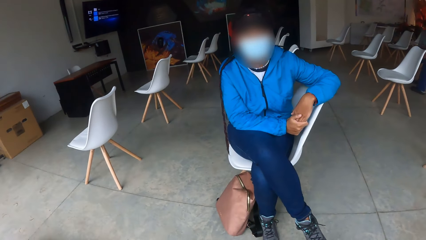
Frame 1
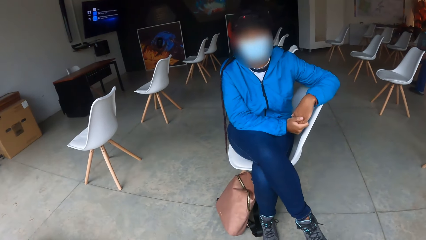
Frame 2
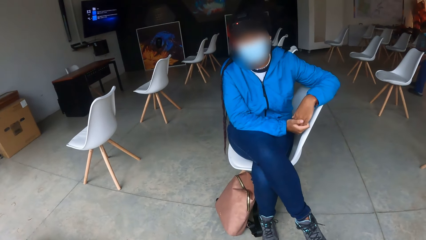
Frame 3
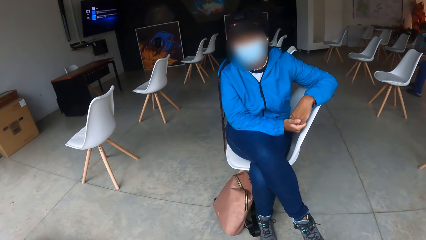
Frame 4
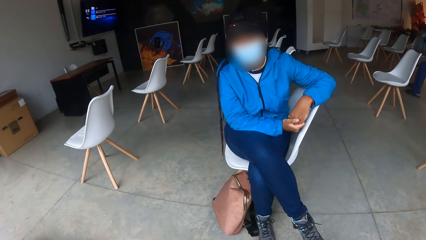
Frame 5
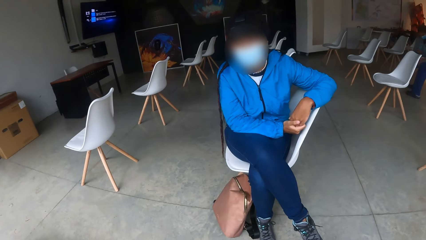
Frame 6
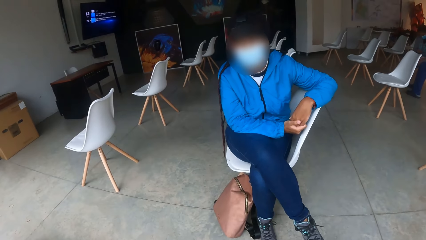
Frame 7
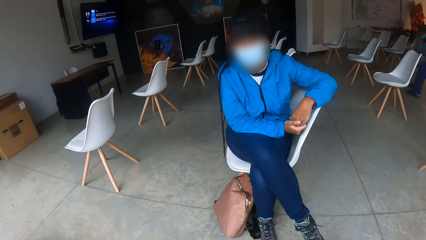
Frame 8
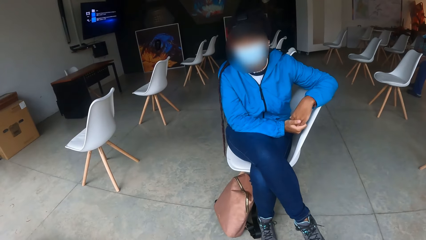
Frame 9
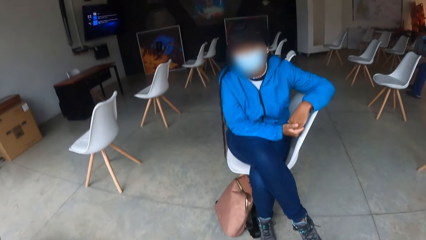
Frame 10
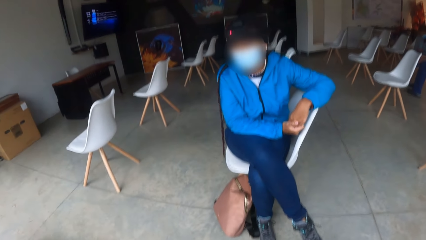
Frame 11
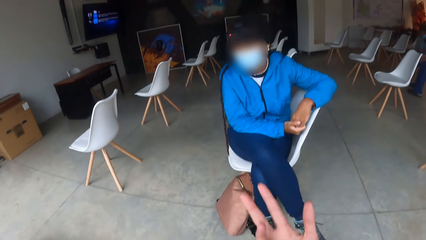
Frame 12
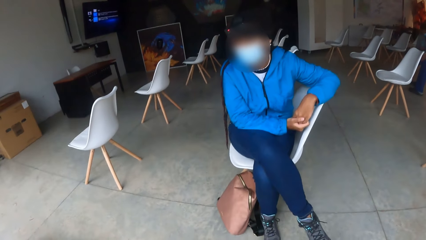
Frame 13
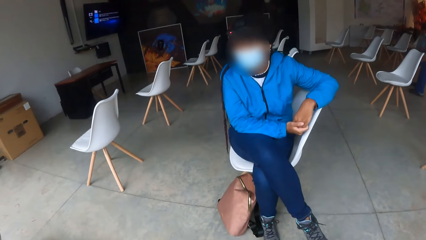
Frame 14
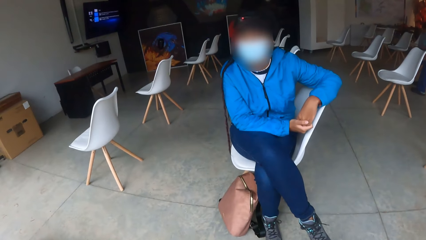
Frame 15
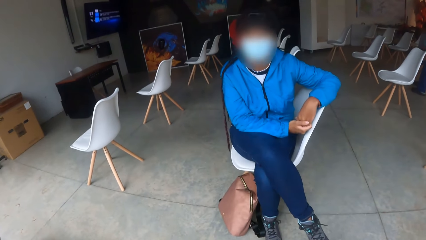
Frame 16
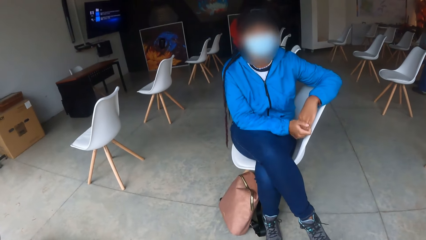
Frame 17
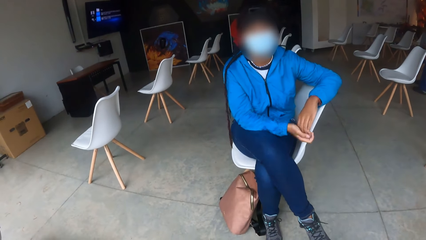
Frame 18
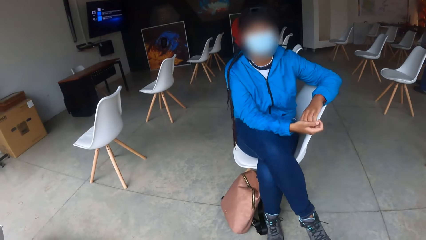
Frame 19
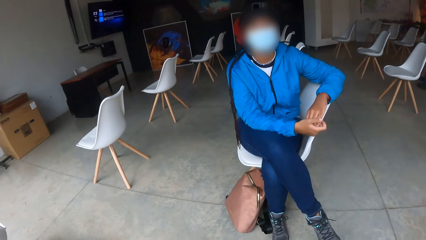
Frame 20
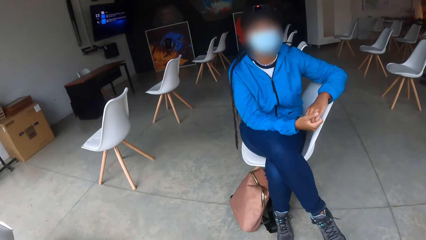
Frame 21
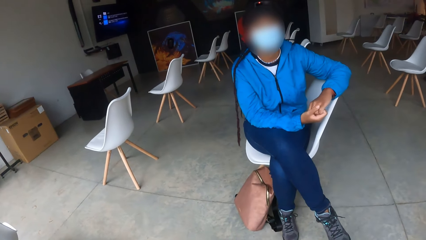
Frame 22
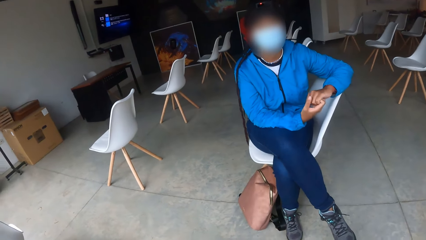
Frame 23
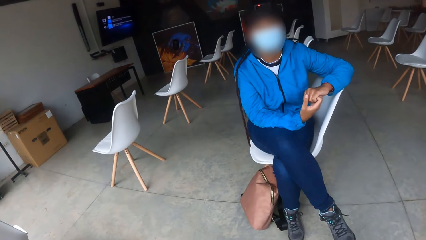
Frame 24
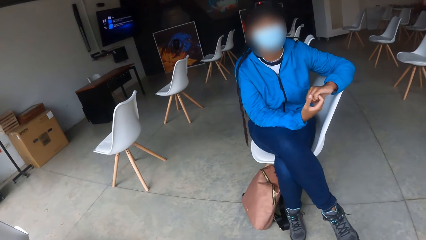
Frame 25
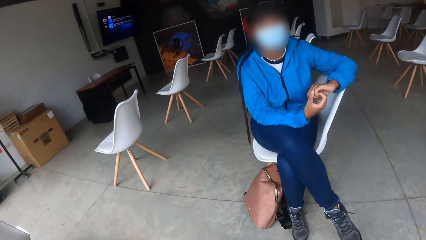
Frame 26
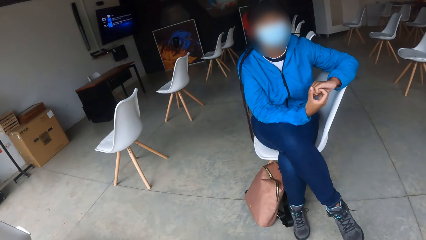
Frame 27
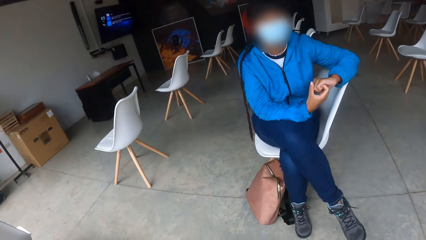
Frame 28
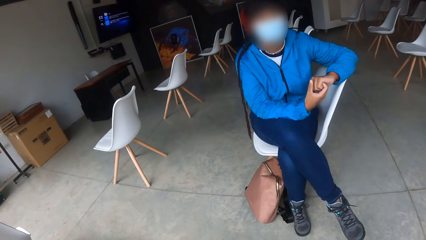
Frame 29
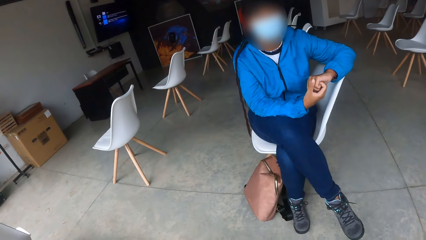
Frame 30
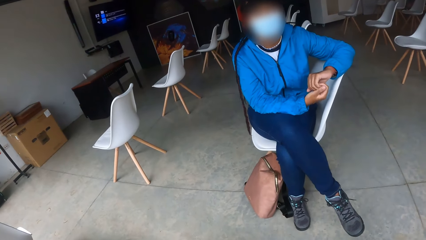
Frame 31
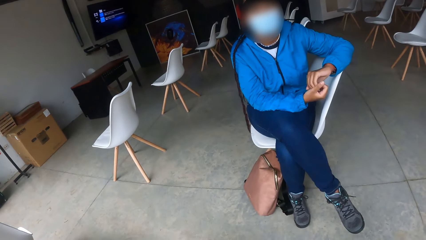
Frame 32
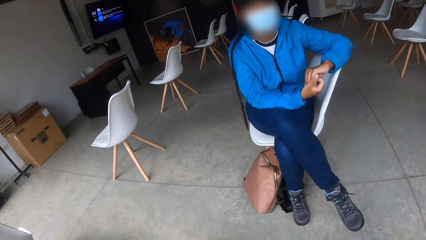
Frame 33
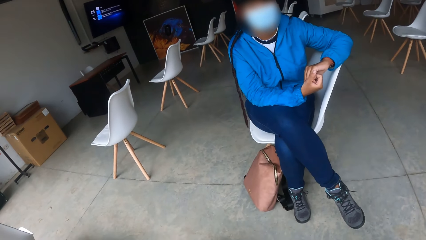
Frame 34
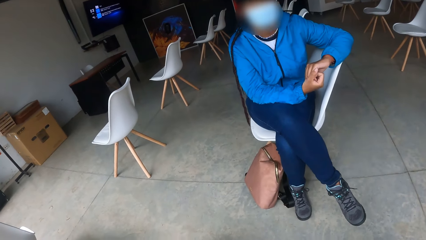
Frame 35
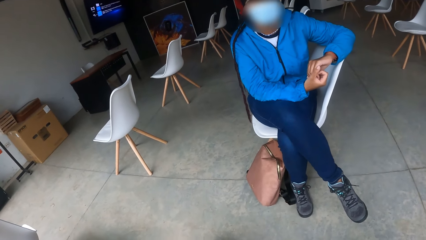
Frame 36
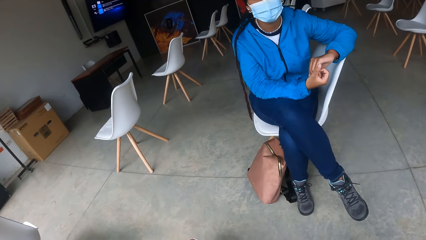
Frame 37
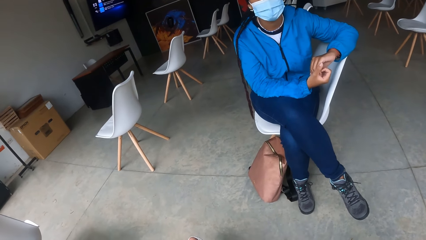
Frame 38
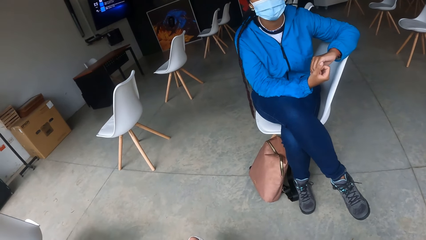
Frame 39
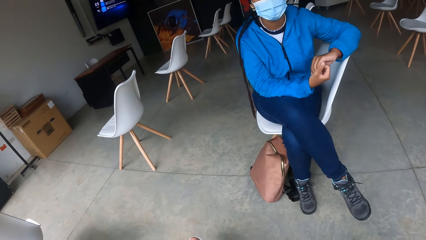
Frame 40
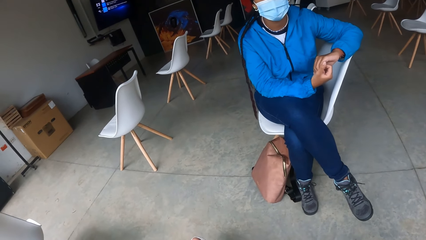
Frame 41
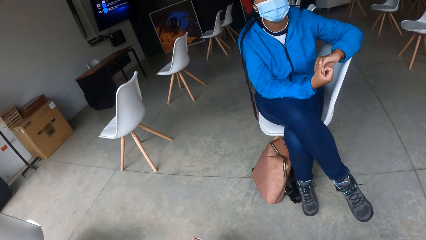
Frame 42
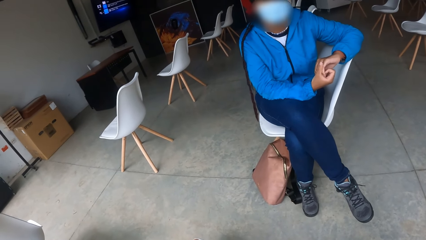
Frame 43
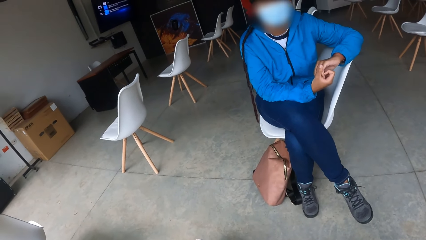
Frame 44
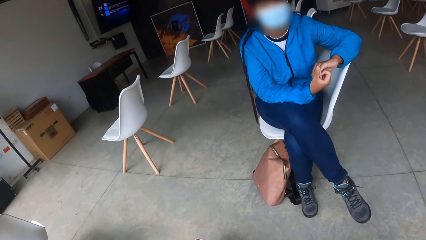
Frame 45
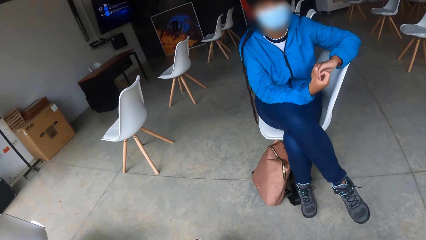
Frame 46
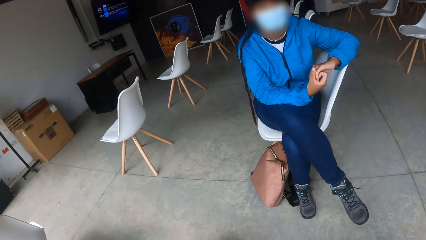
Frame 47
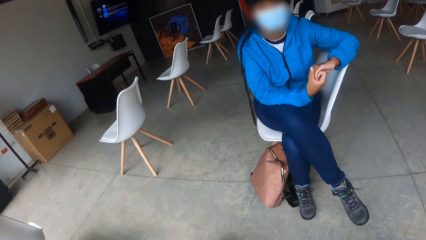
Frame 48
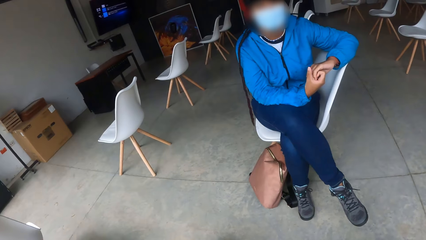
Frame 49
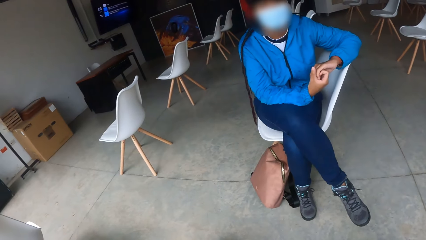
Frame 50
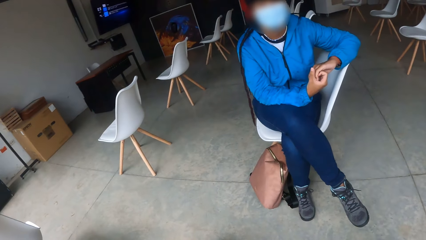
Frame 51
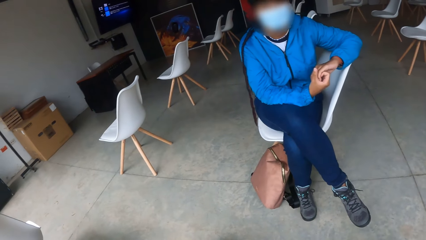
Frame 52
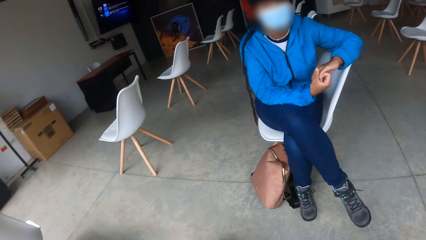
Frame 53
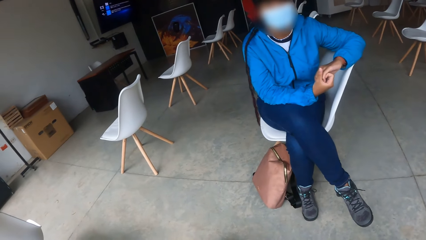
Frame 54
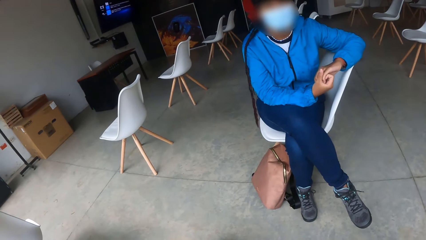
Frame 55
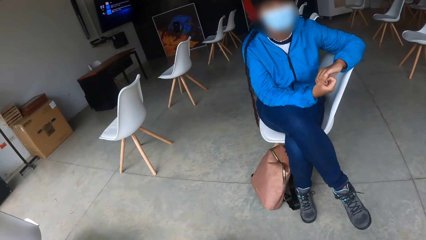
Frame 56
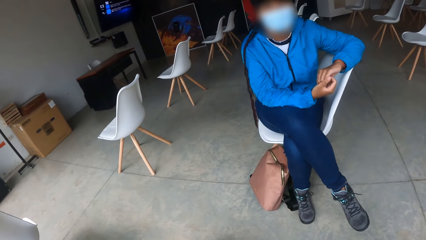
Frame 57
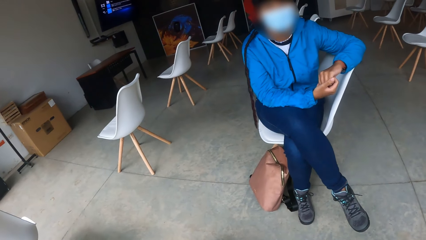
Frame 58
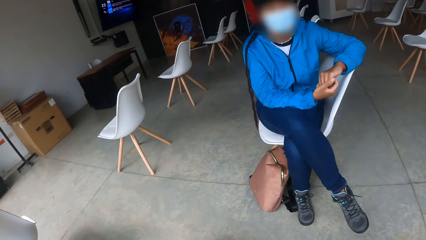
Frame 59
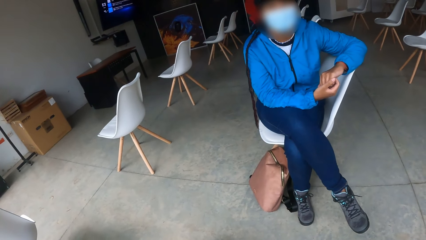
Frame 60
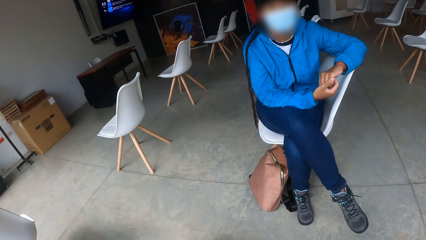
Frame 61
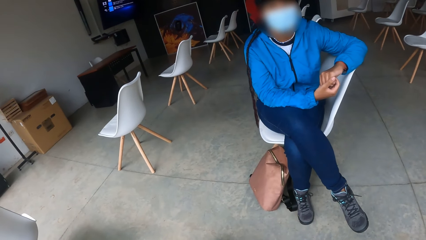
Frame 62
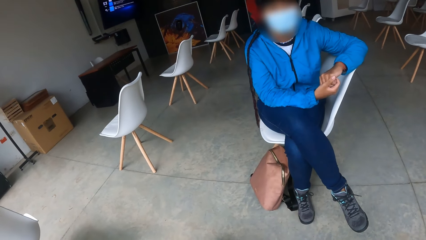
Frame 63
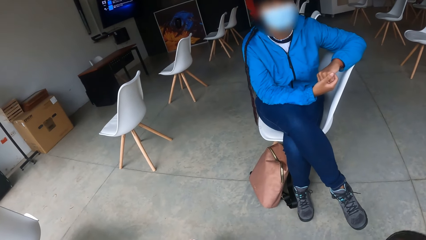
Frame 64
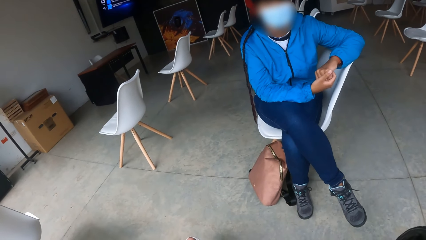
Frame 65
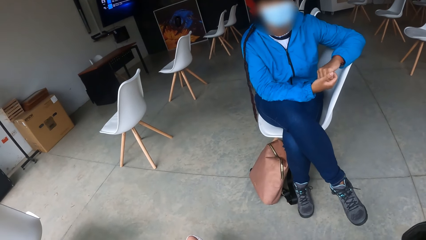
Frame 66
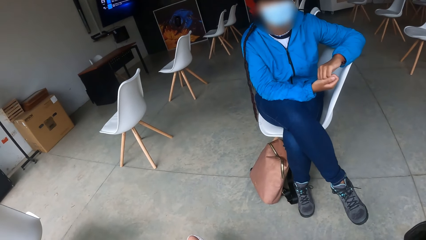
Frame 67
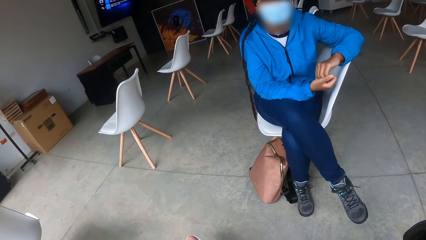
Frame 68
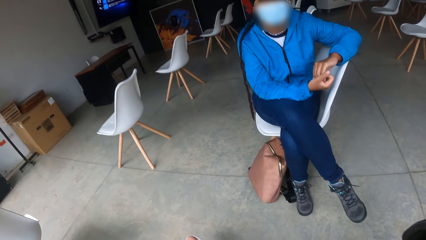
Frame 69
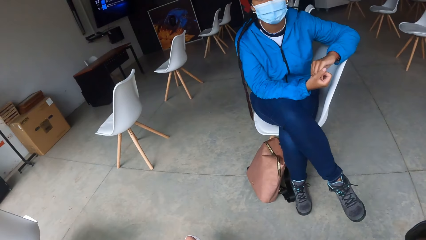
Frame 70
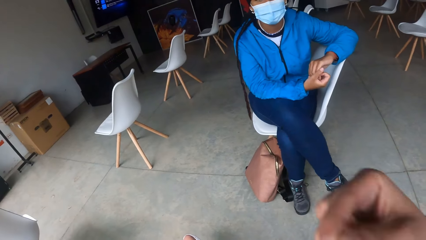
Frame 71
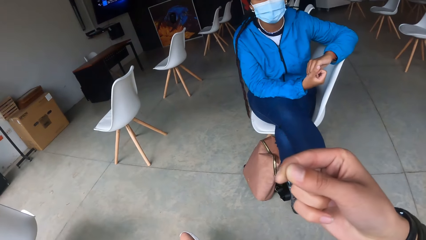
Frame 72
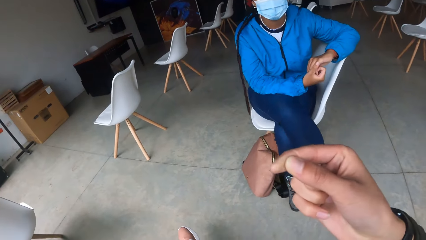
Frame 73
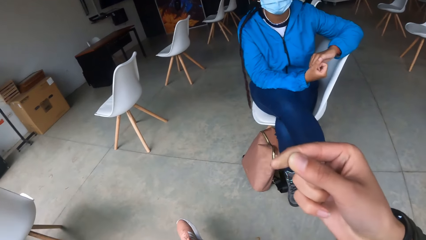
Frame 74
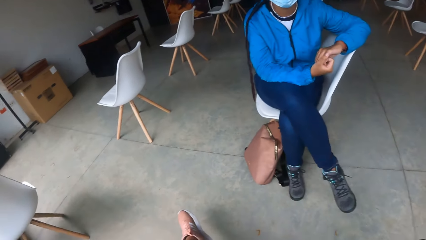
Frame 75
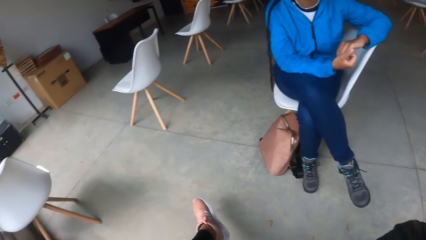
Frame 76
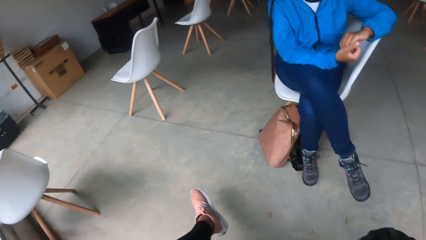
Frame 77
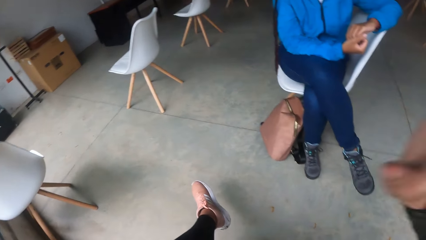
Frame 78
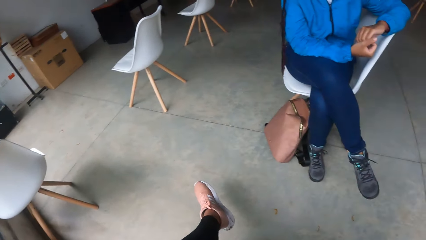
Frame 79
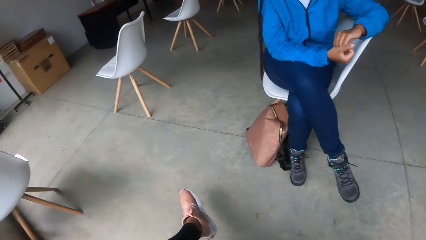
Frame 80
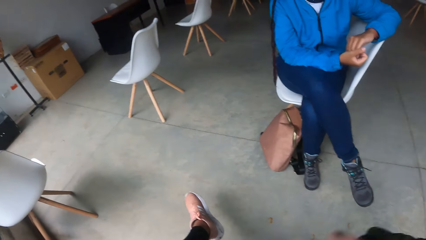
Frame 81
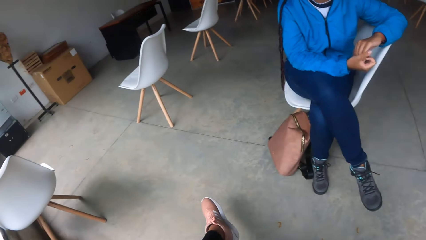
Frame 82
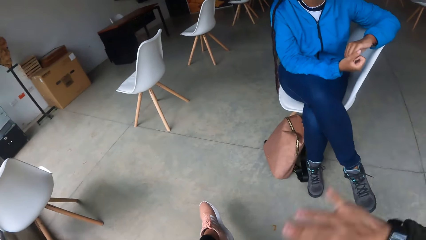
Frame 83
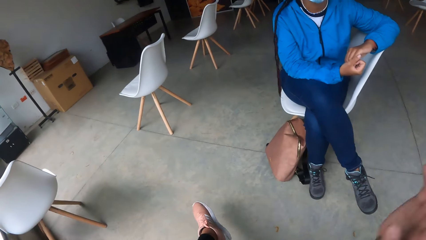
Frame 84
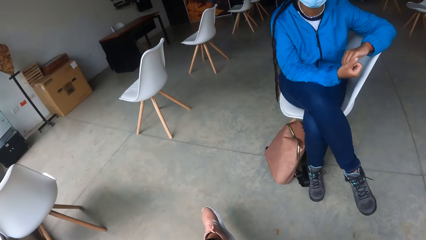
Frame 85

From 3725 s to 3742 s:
The camera wearer demonstrates to the woman with her right hand. She looks at the hand.
